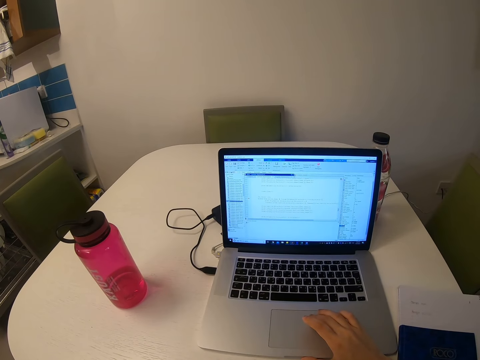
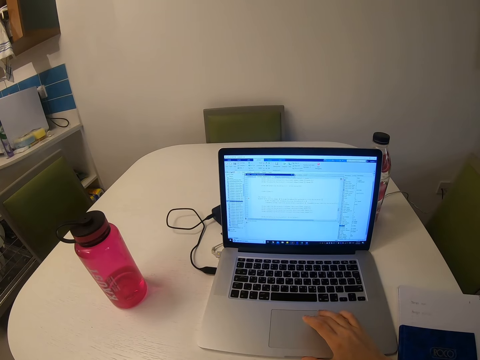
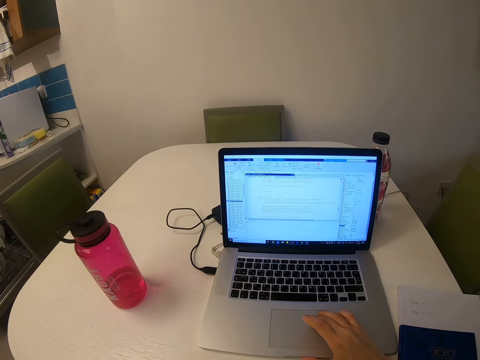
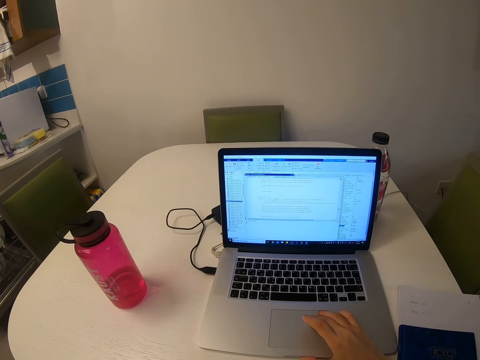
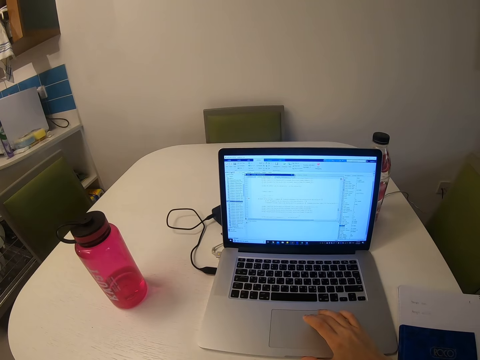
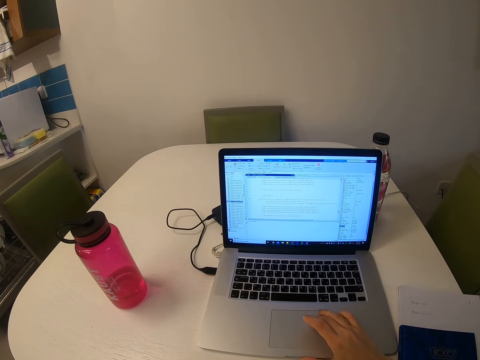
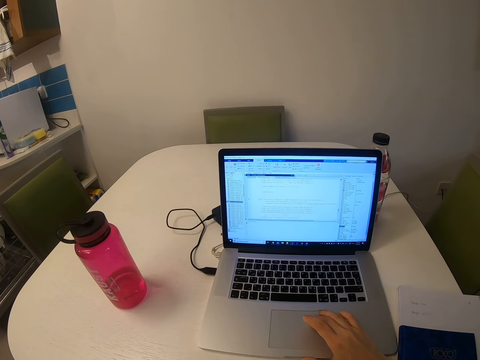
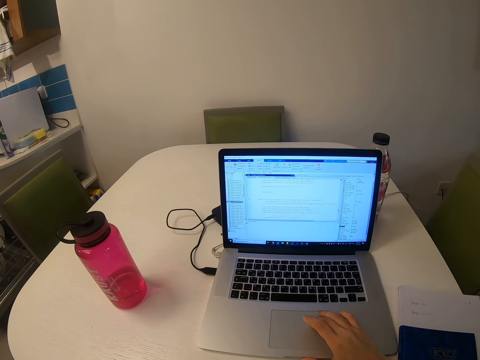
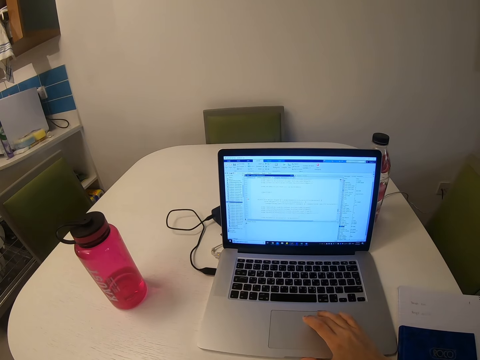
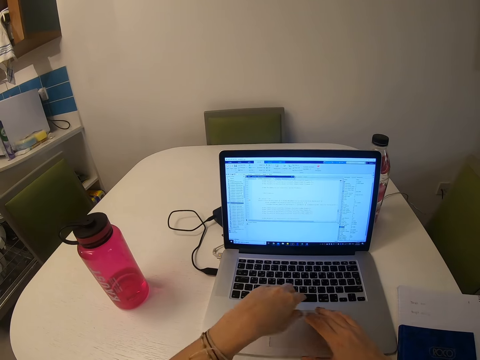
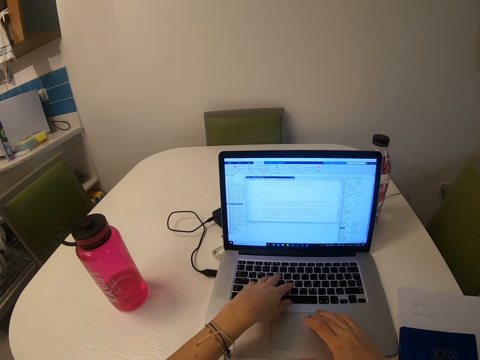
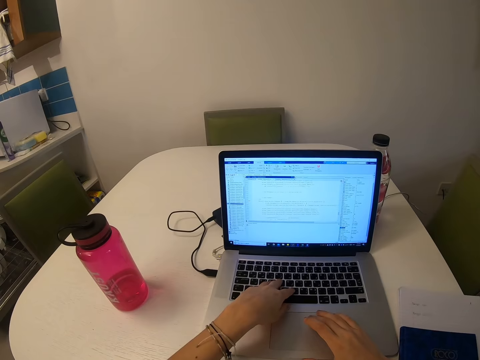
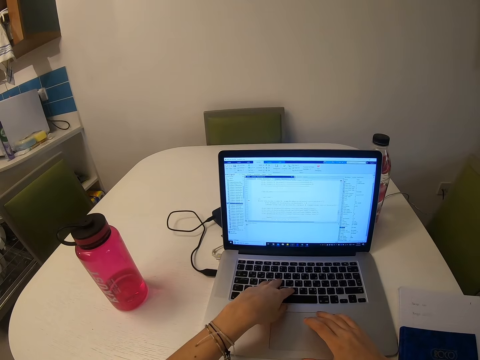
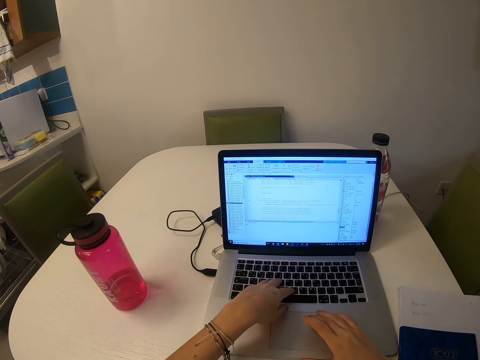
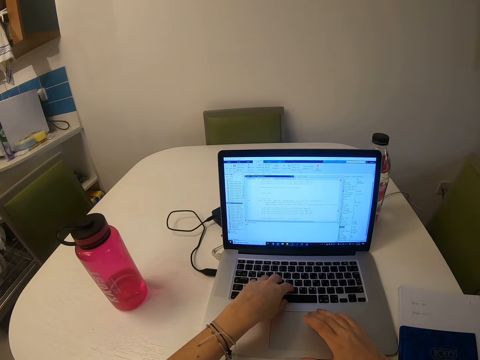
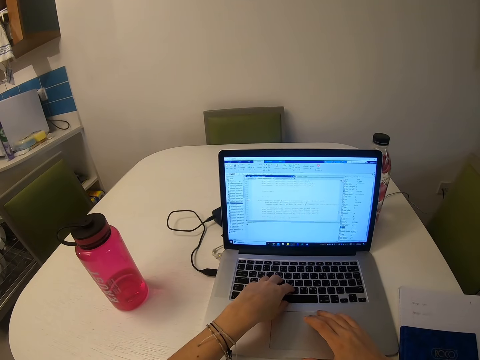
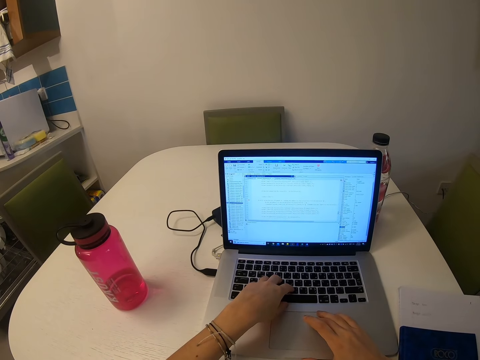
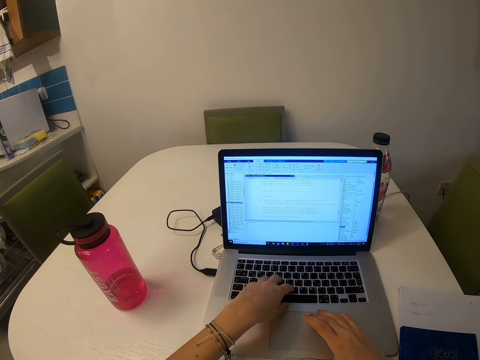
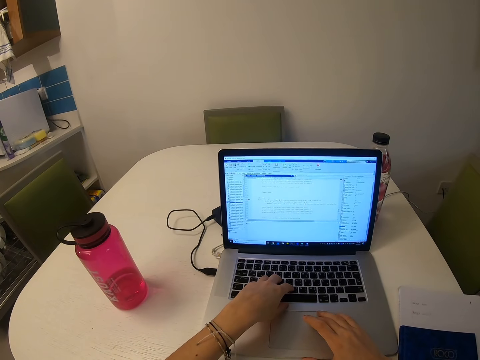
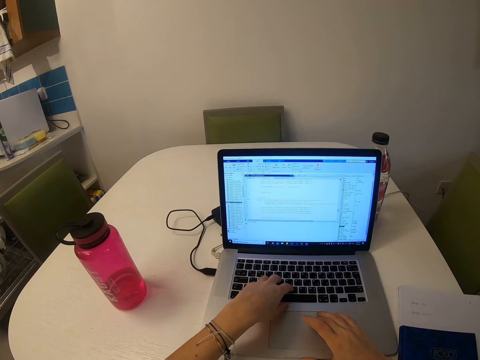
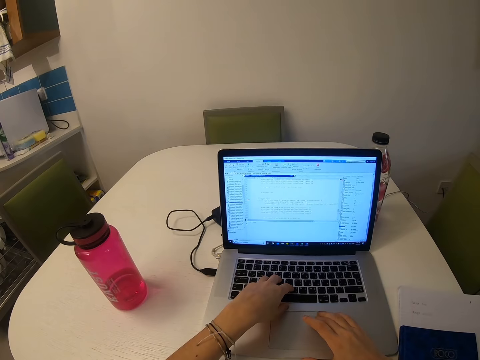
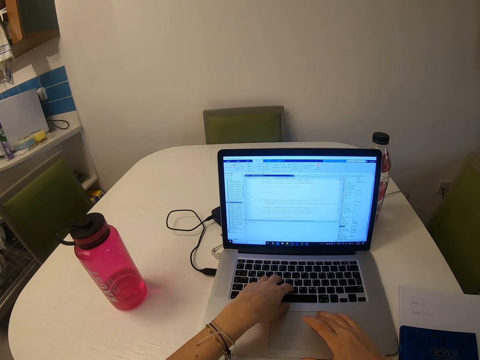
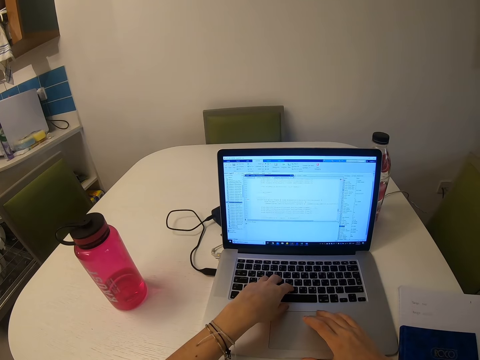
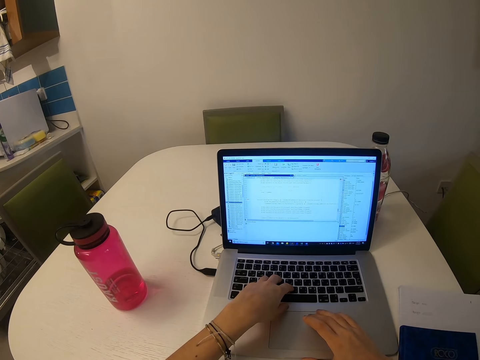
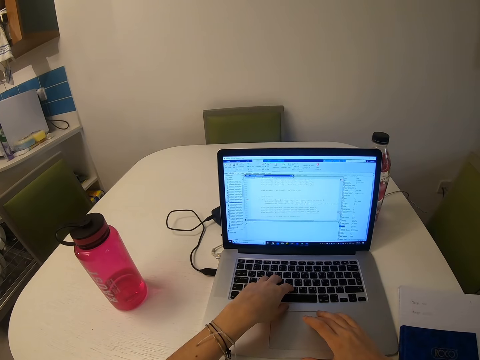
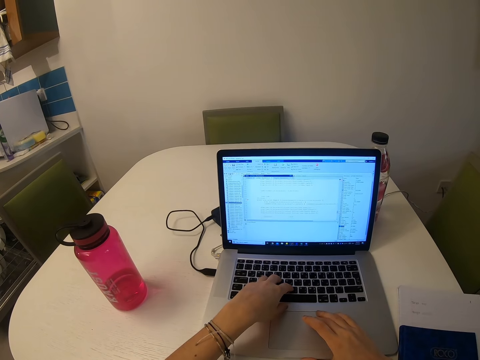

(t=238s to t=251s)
The camera wearer presses the keyboard buttons.

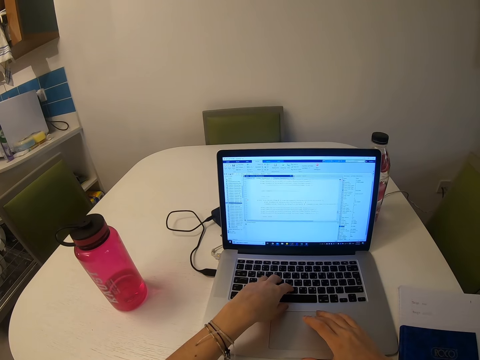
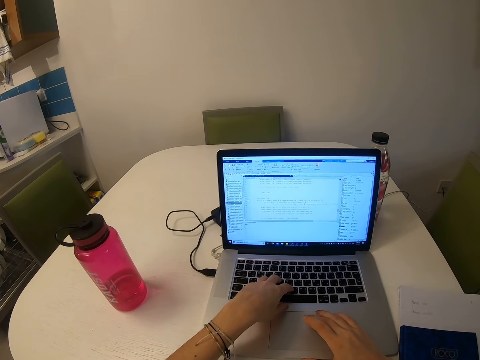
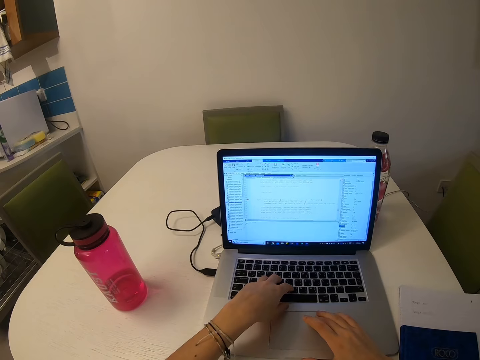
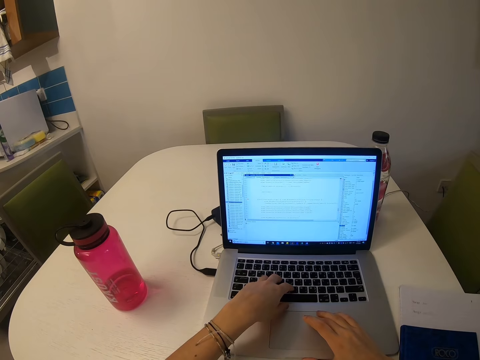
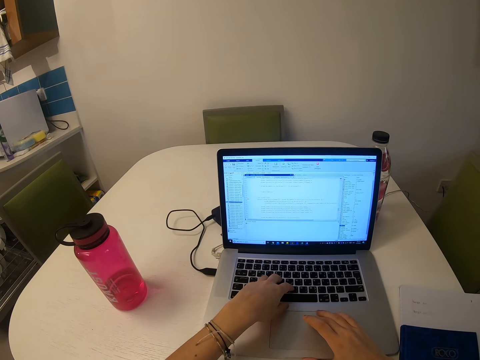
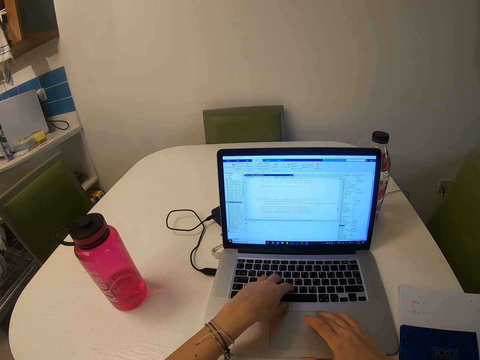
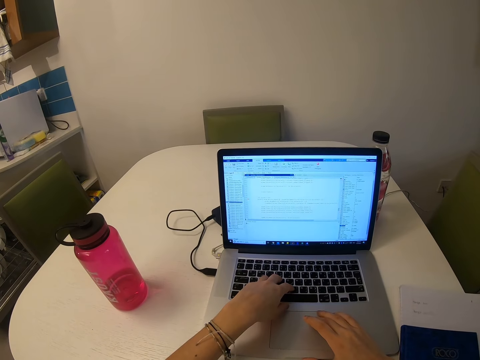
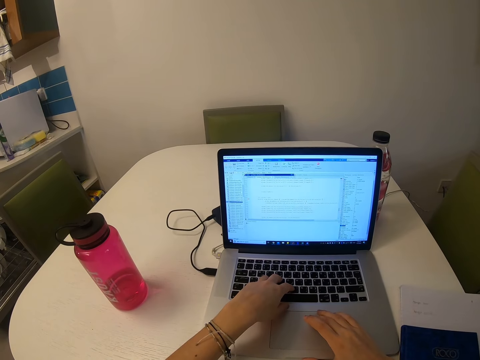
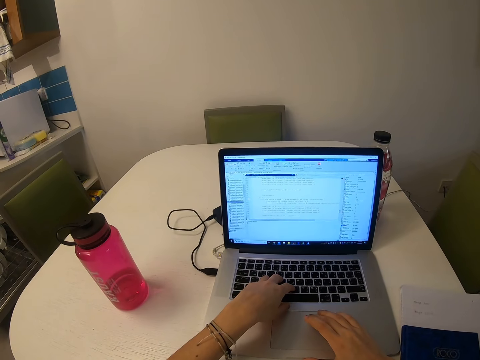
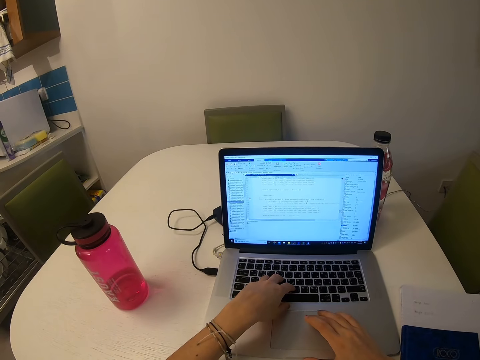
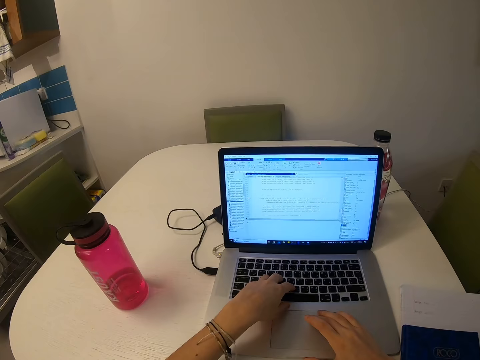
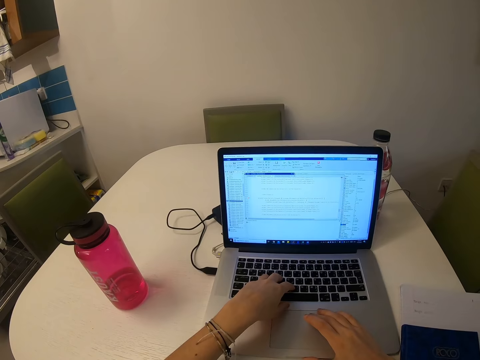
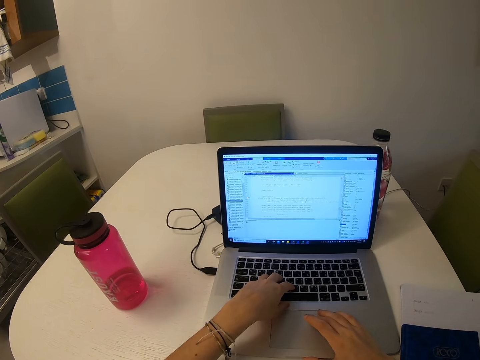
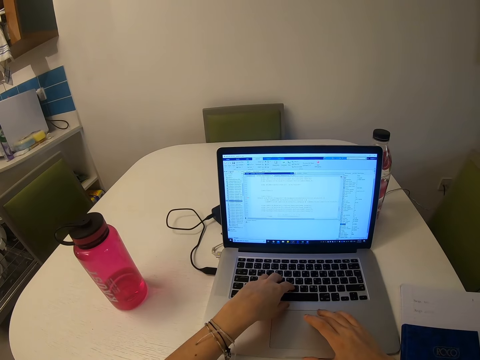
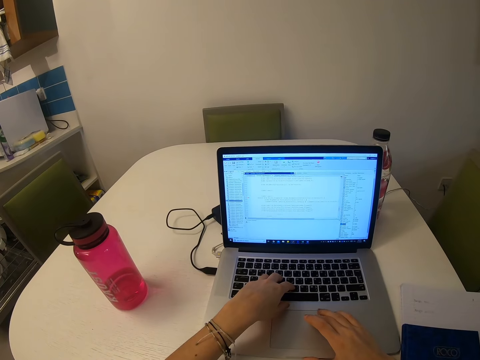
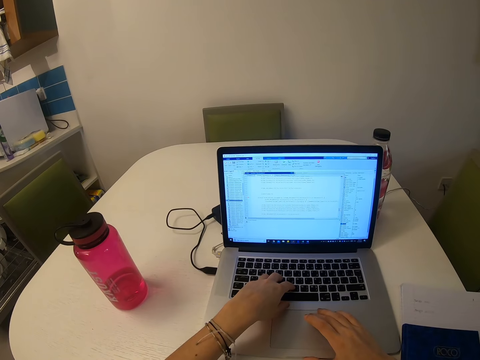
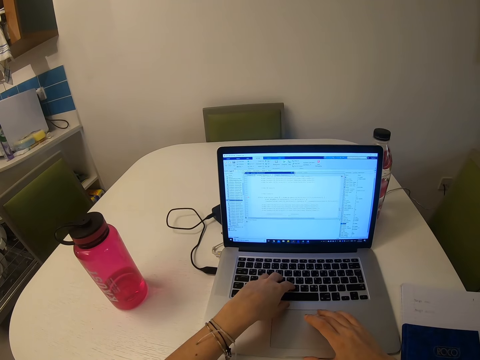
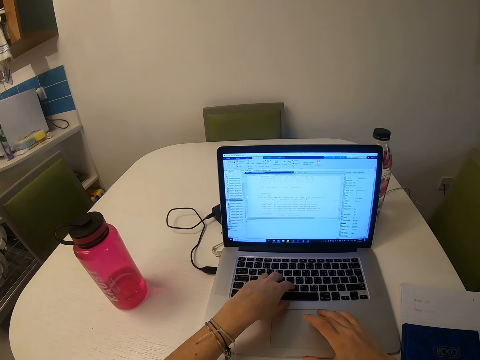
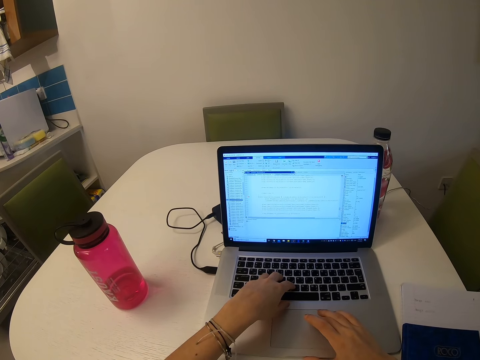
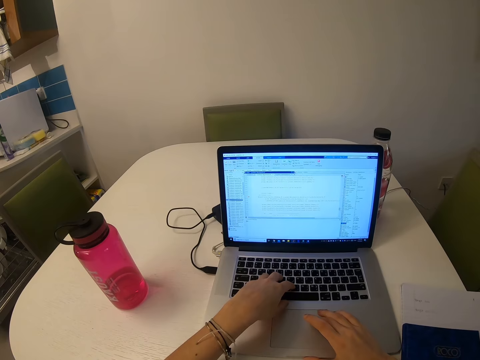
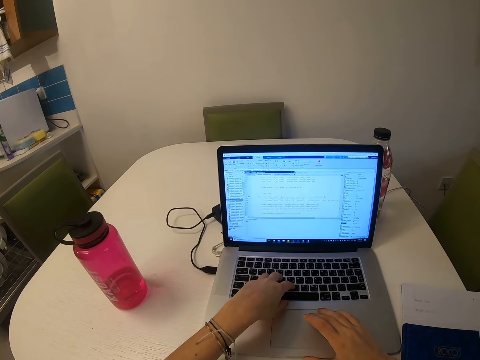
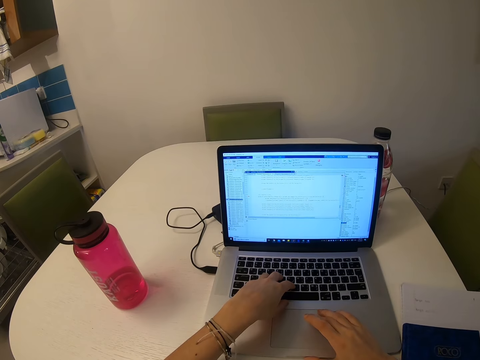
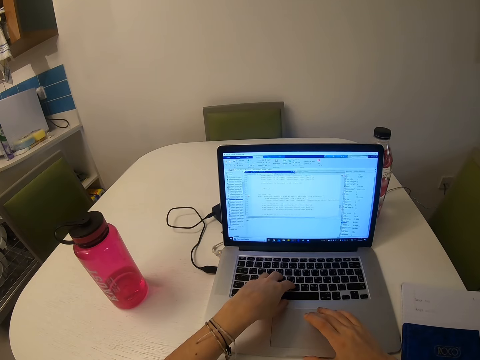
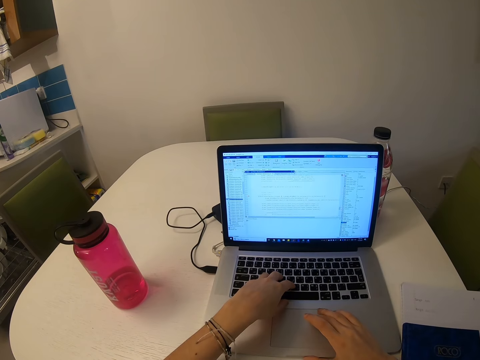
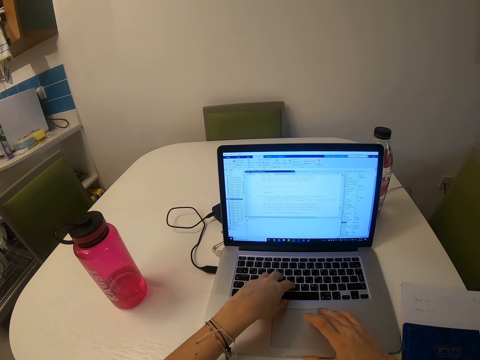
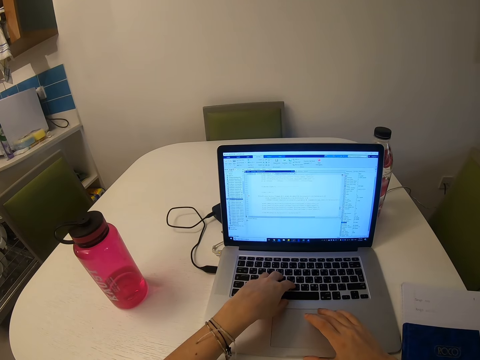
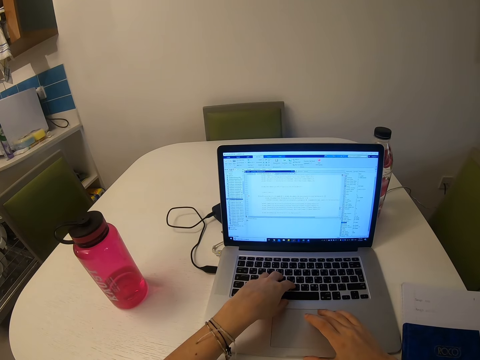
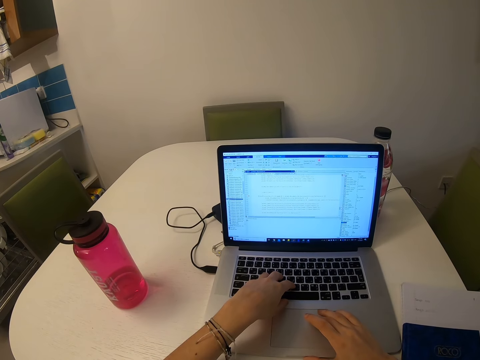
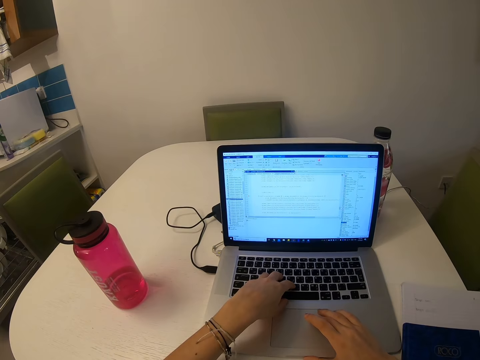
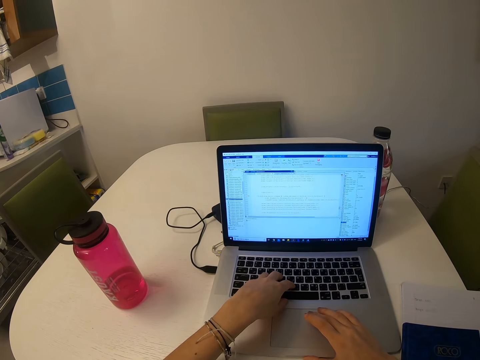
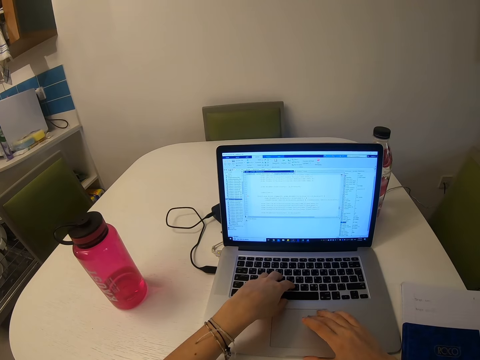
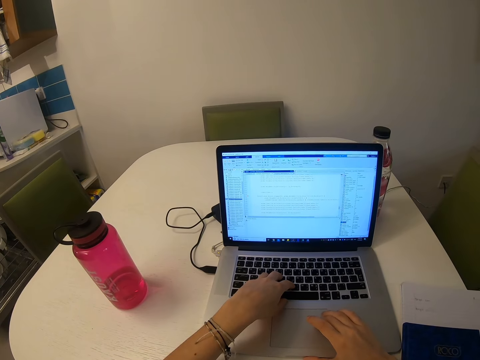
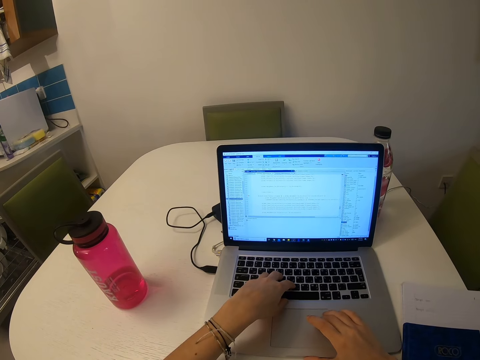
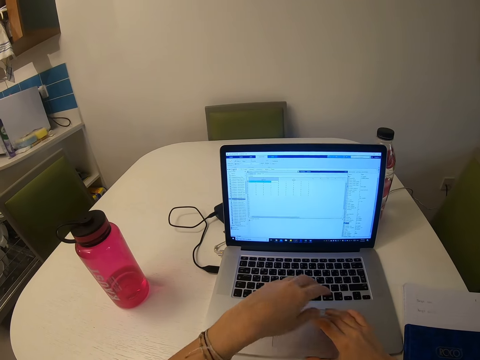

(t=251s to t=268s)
The camera wearer operates the laptop.
